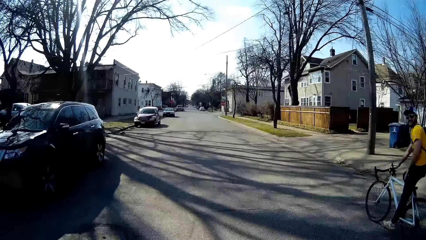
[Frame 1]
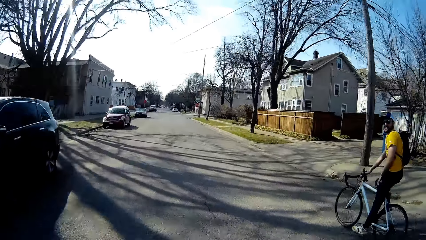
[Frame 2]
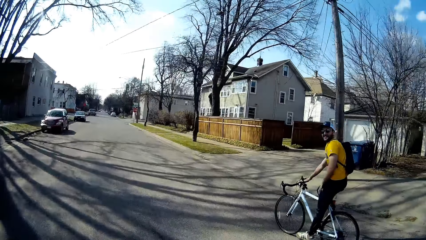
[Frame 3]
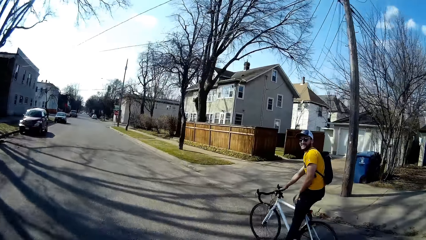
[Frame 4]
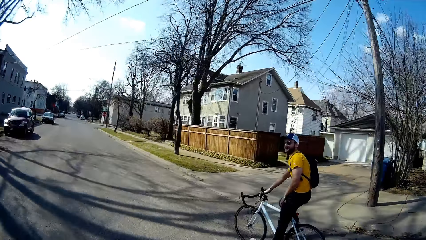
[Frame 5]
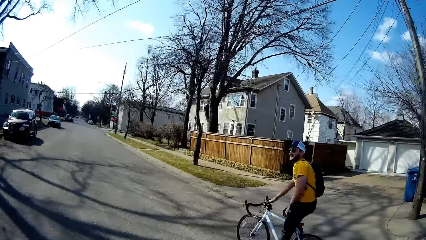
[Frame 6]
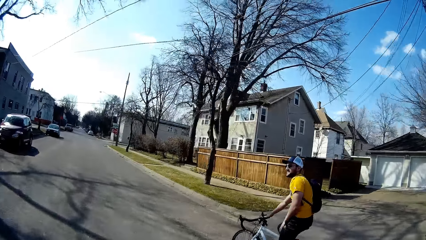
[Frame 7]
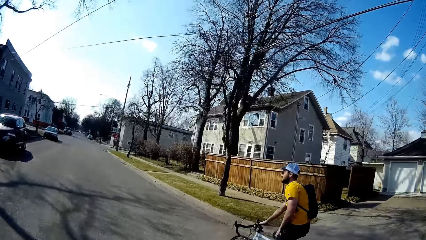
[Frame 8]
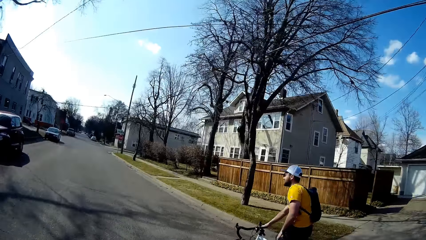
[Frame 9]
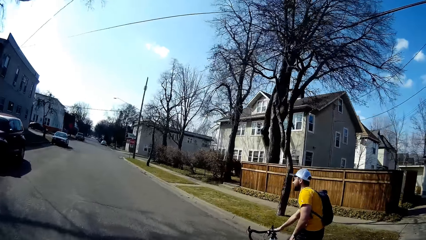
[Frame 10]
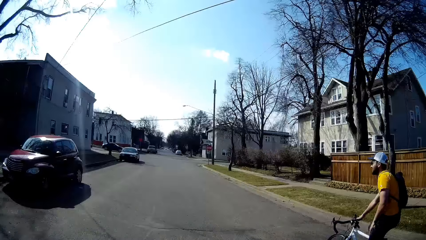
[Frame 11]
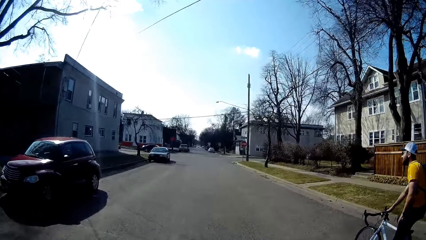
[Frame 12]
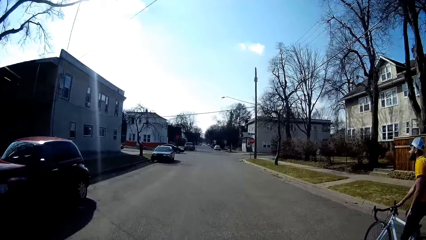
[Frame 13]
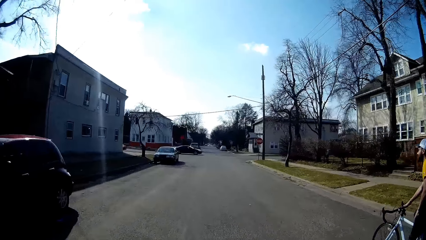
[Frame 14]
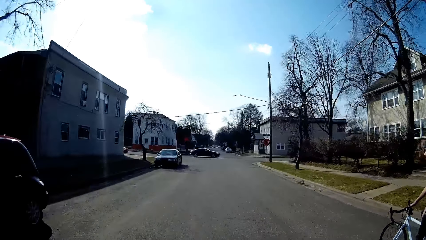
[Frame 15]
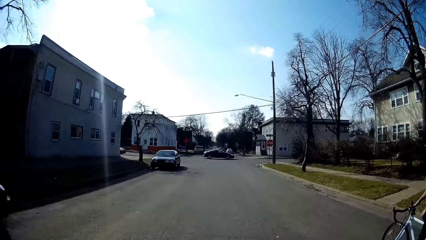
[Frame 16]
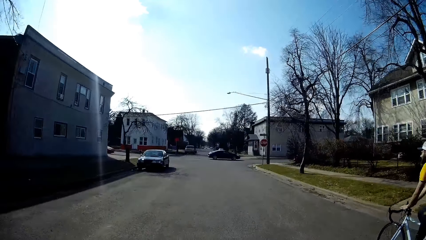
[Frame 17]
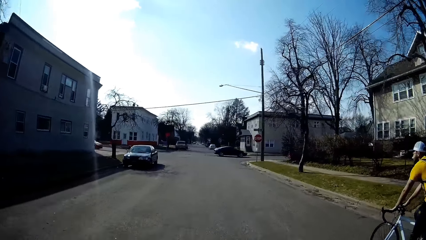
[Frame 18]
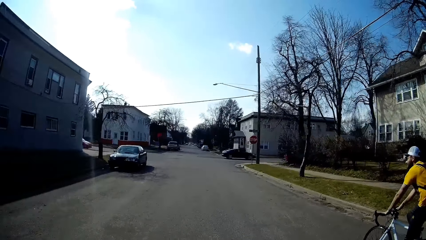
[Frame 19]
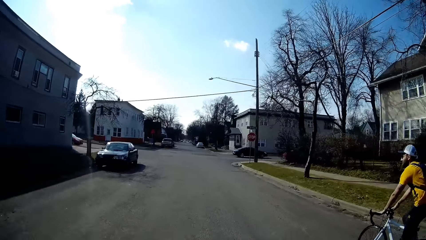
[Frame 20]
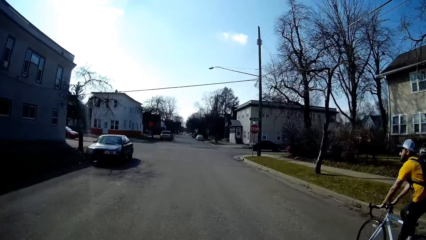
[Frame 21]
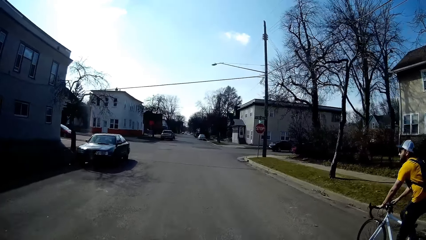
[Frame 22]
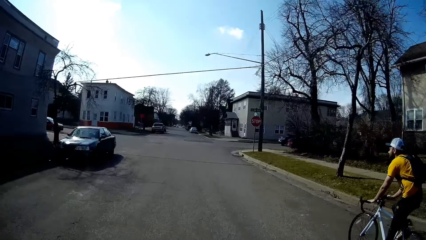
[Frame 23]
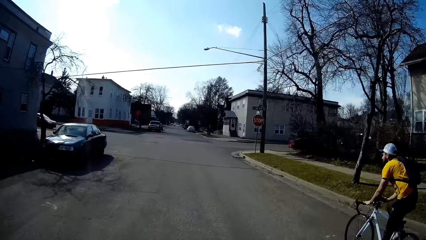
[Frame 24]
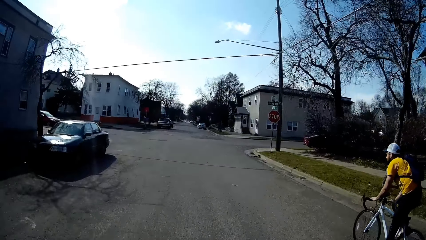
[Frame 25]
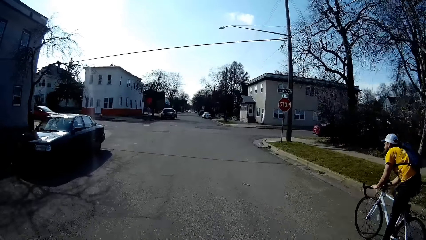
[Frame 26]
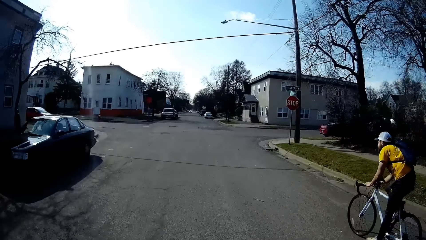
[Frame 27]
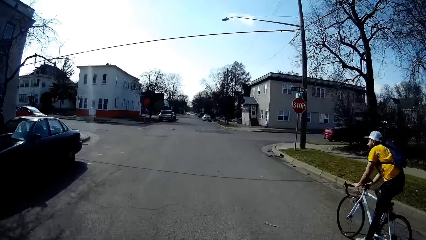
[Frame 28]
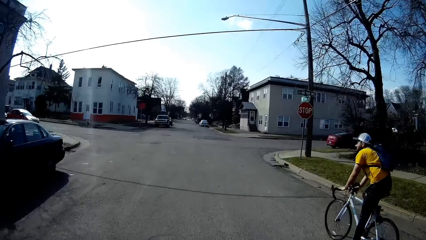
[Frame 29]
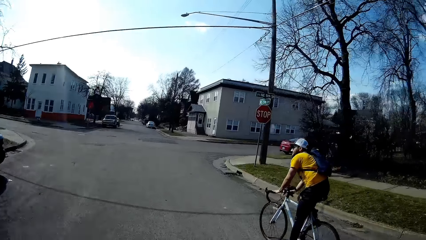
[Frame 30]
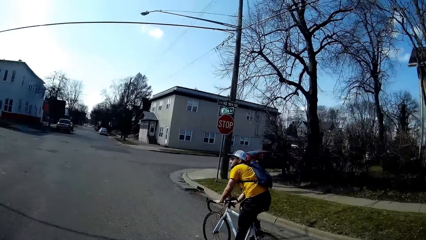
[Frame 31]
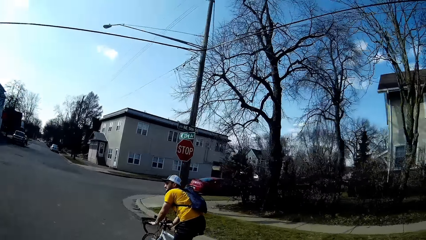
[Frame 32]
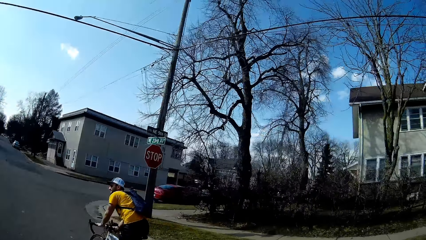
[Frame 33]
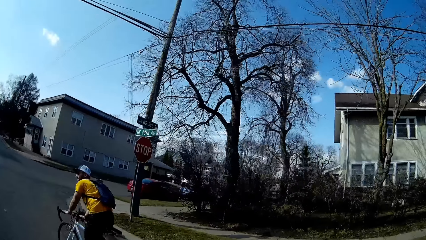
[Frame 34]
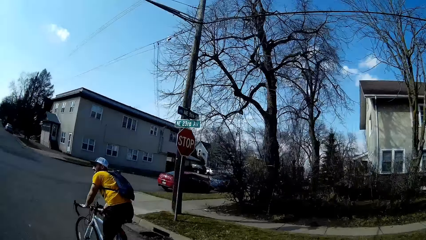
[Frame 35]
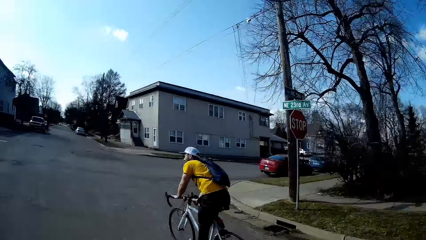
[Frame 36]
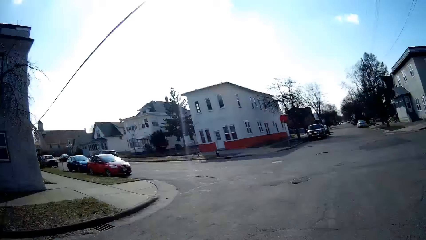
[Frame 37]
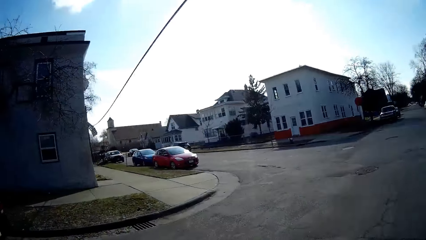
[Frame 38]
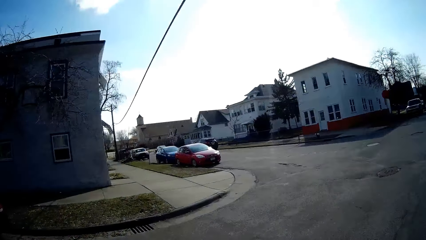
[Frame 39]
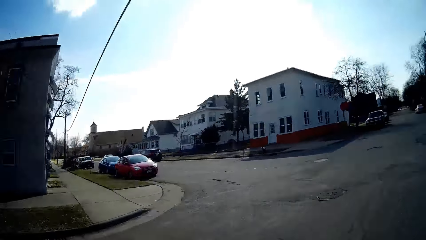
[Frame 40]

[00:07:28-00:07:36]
The camera wearer talks to a person. They ride the bicycle.

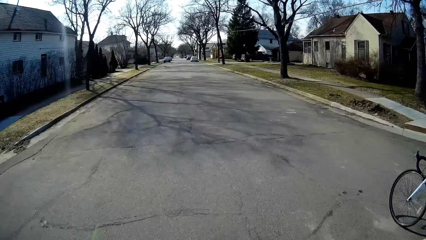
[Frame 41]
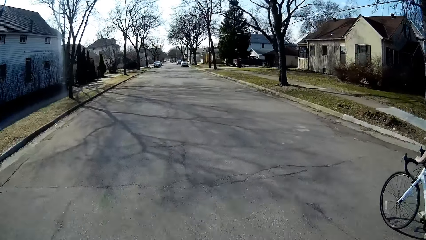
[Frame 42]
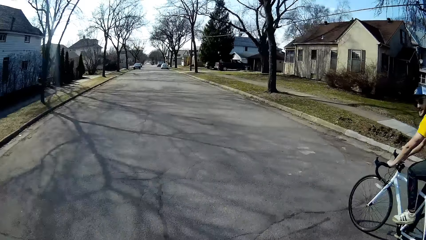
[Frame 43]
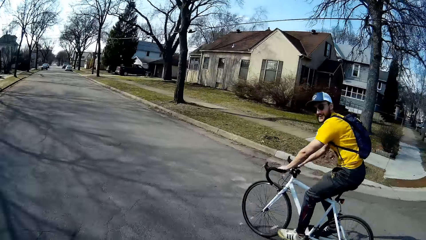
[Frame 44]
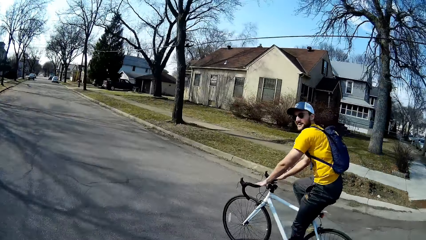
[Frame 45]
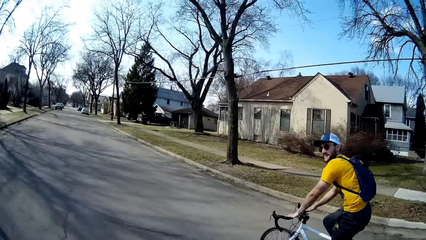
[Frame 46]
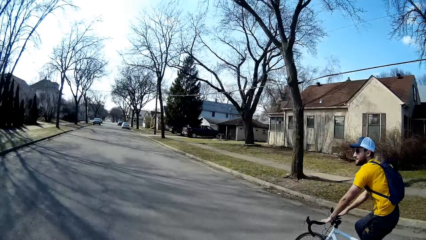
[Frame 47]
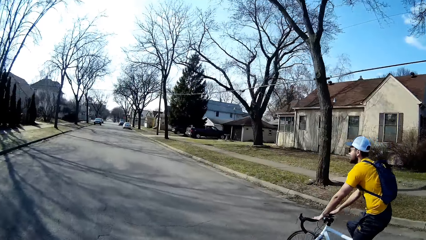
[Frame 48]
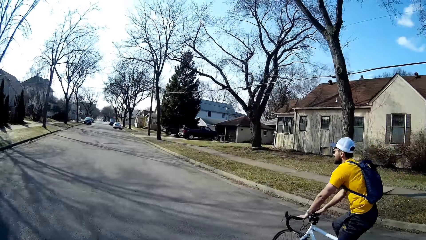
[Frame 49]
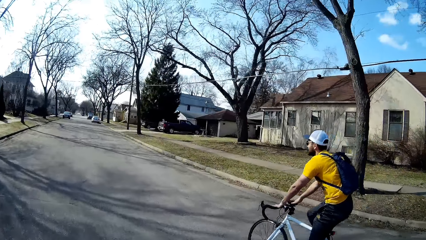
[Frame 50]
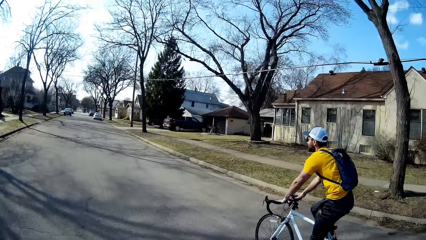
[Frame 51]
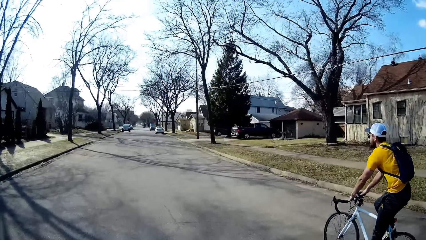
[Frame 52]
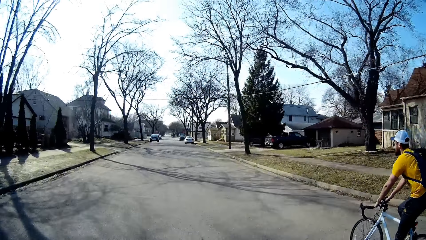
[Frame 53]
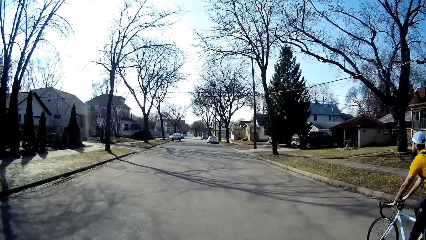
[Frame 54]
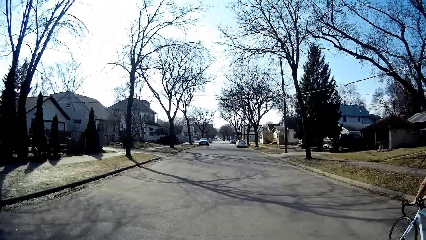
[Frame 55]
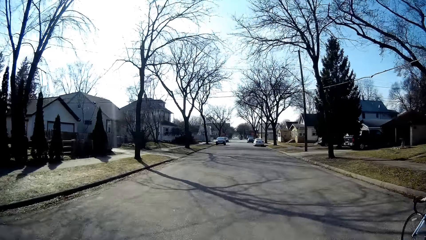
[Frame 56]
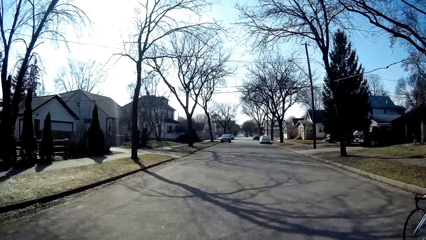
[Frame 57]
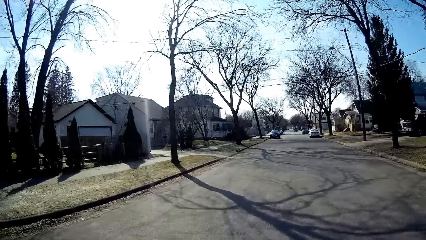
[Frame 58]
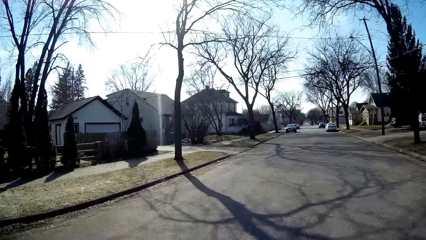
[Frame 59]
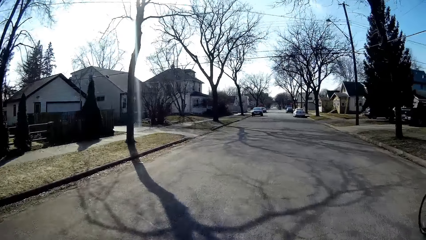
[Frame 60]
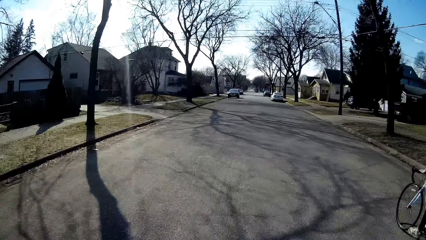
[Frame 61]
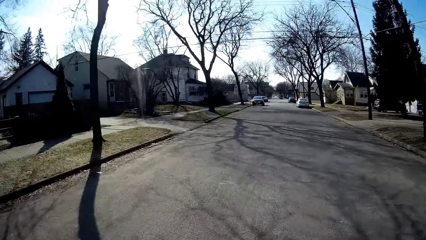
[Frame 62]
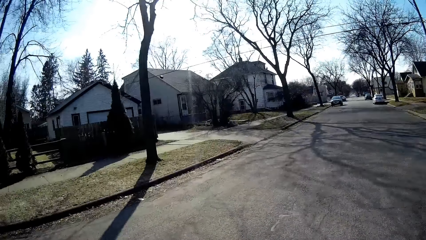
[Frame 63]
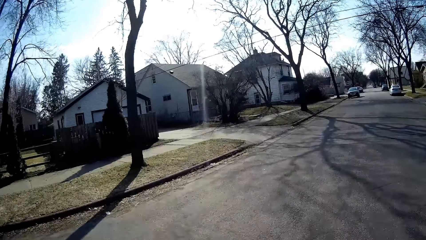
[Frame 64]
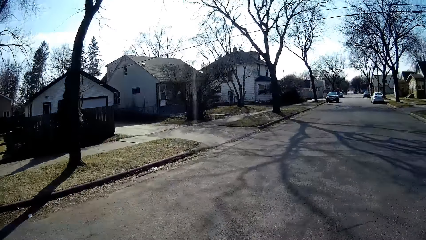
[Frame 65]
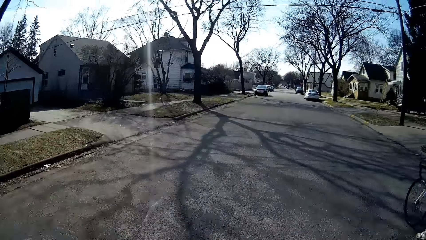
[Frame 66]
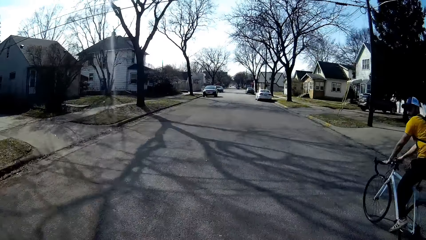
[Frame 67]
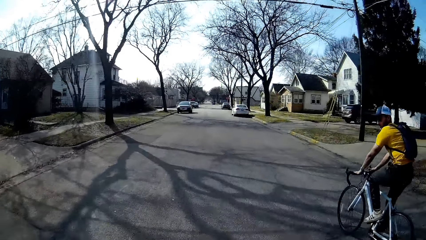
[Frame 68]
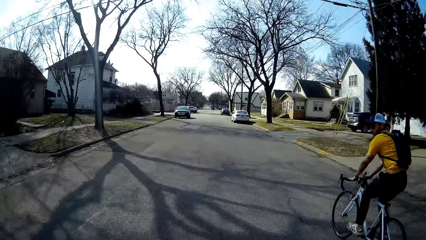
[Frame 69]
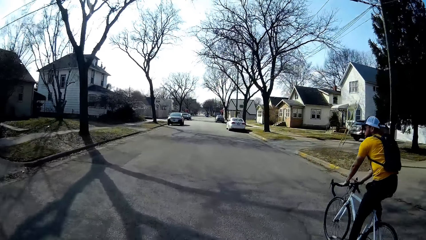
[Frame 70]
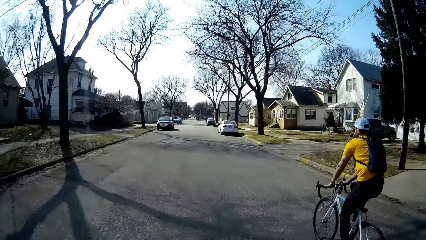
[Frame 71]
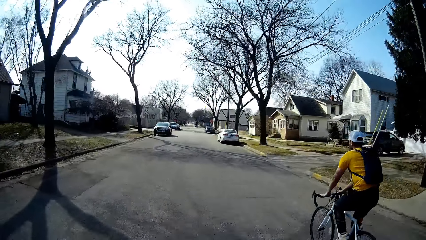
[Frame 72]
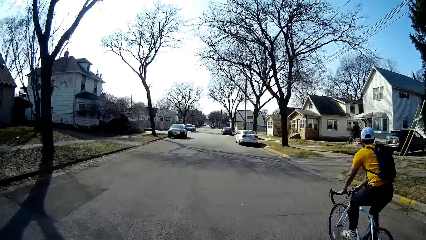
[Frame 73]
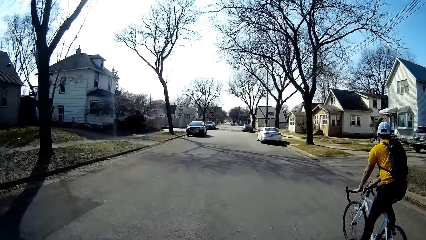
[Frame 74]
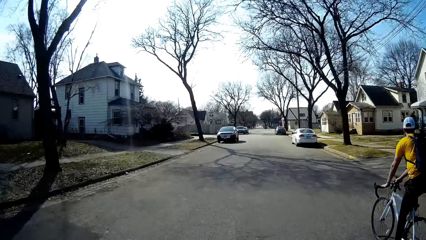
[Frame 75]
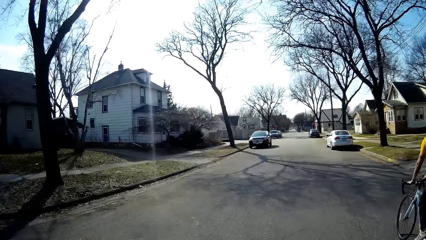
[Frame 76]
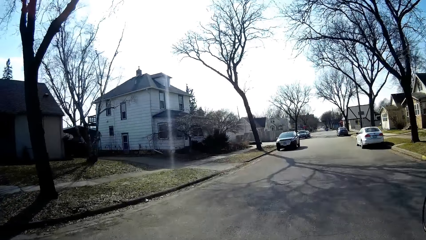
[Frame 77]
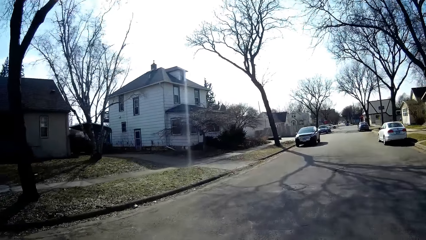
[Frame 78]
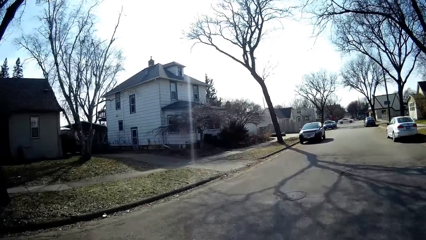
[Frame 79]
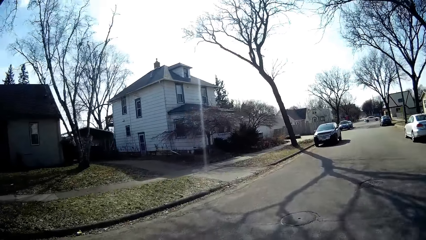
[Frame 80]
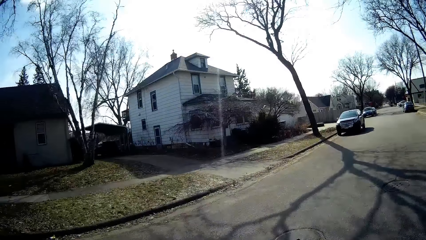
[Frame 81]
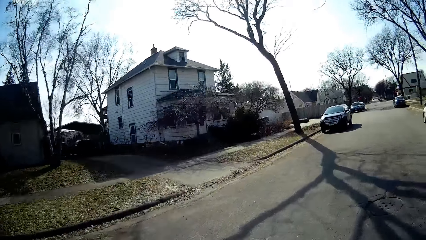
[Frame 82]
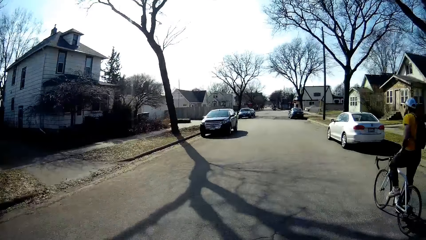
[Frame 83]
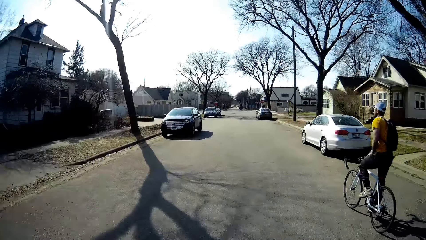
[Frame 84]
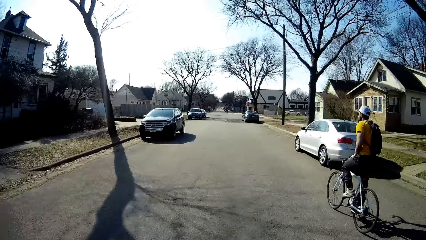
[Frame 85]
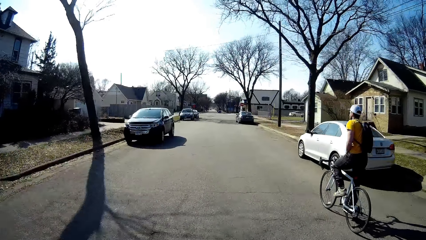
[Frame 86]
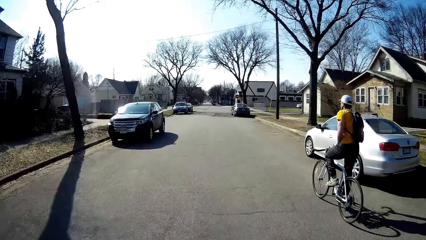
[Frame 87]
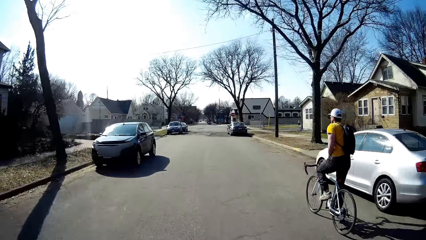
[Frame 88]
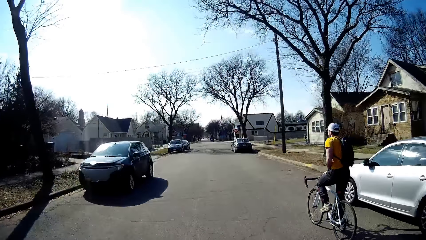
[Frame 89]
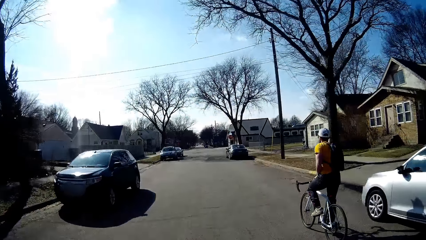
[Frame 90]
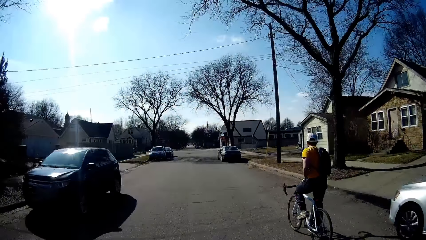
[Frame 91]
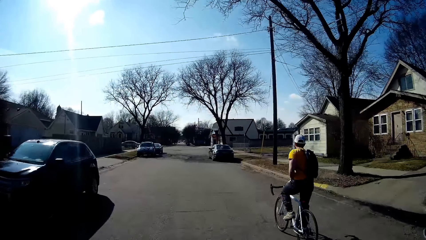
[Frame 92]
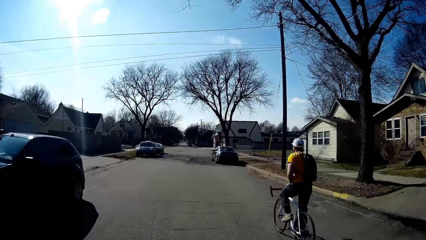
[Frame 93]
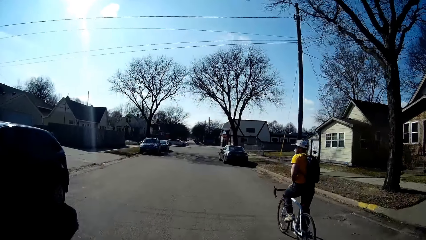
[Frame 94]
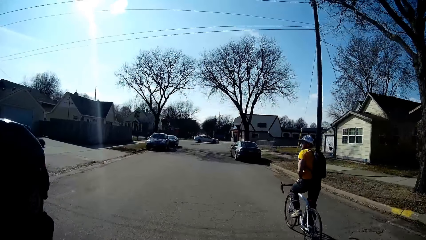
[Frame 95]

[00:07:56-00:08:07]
The camera wearer talks to a person. They ride the bicycle.
